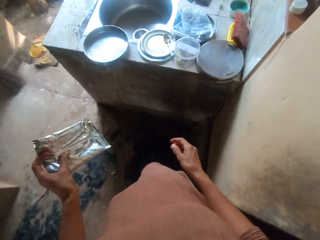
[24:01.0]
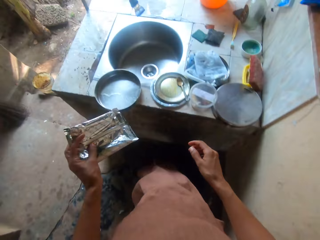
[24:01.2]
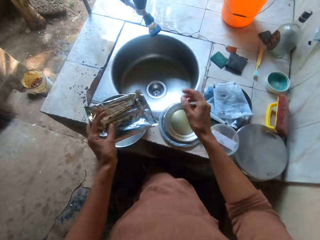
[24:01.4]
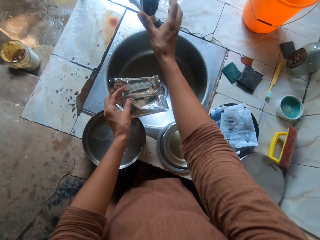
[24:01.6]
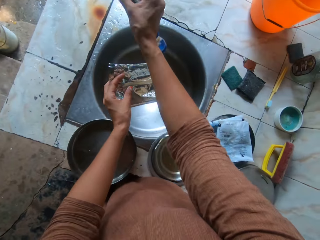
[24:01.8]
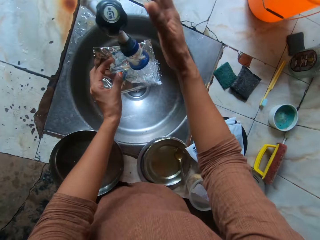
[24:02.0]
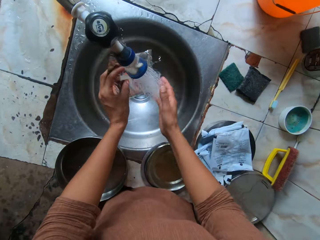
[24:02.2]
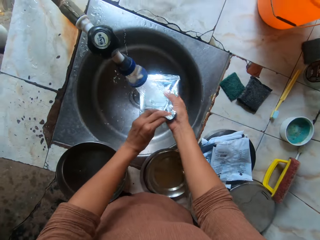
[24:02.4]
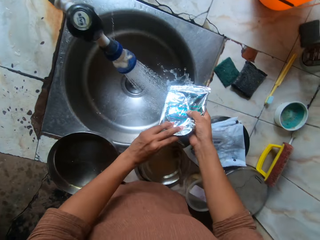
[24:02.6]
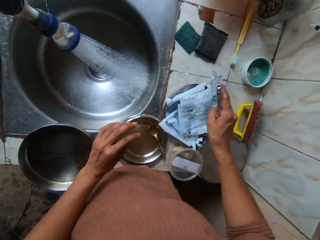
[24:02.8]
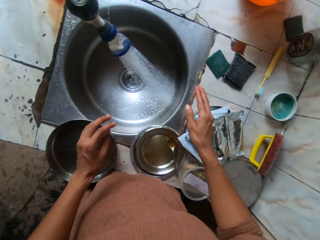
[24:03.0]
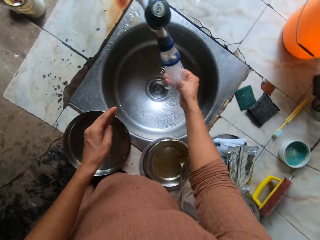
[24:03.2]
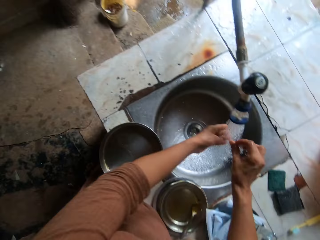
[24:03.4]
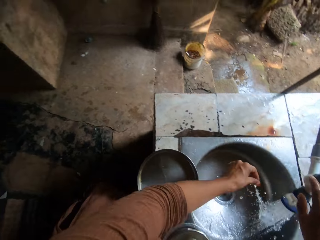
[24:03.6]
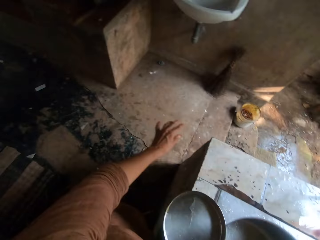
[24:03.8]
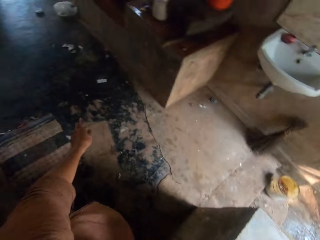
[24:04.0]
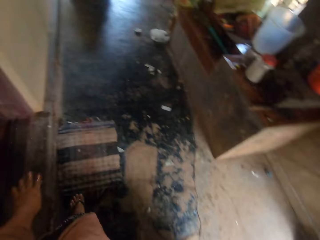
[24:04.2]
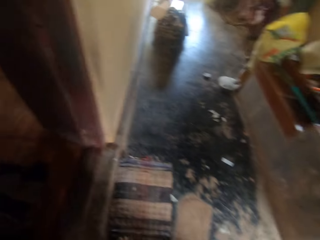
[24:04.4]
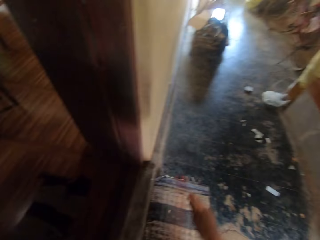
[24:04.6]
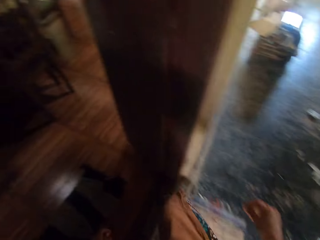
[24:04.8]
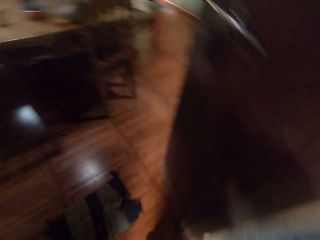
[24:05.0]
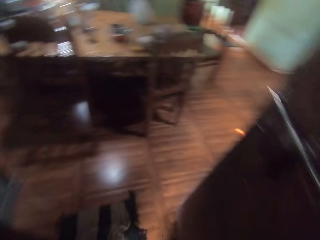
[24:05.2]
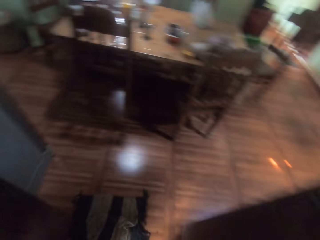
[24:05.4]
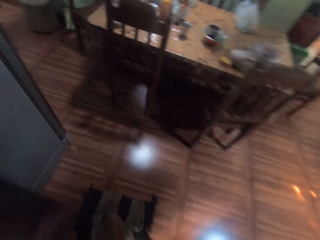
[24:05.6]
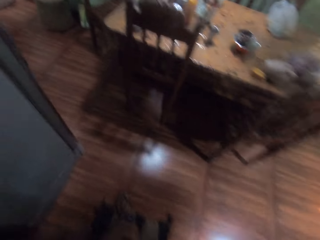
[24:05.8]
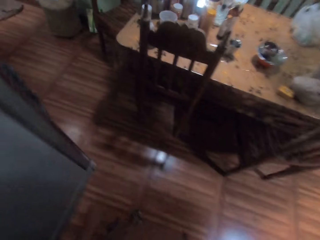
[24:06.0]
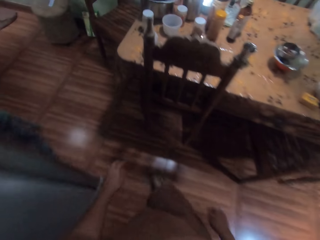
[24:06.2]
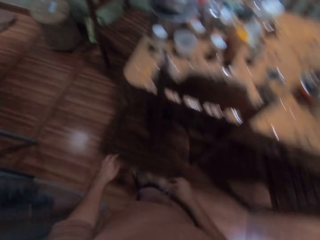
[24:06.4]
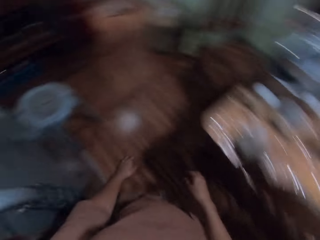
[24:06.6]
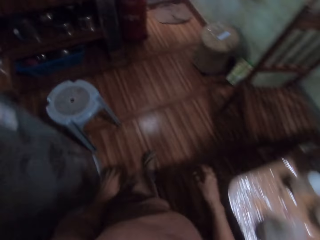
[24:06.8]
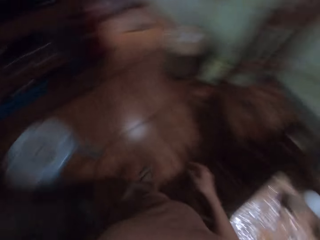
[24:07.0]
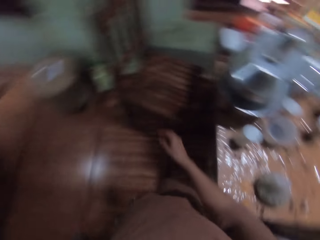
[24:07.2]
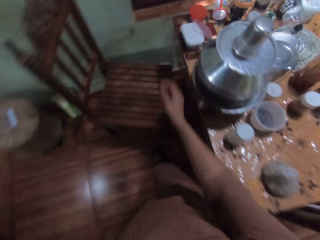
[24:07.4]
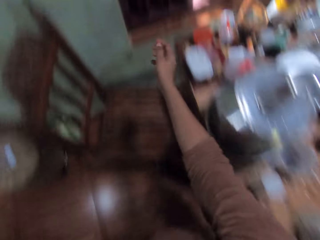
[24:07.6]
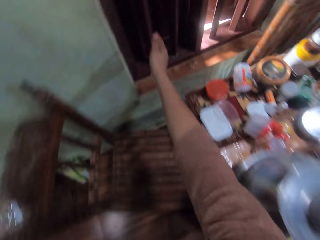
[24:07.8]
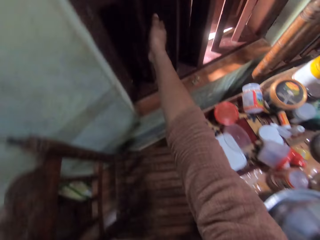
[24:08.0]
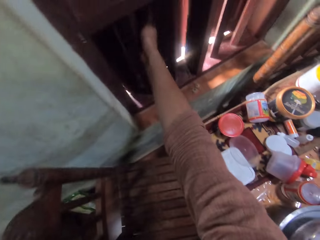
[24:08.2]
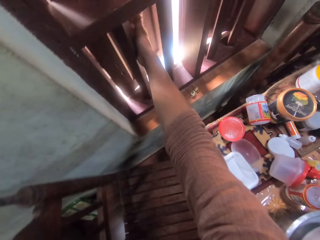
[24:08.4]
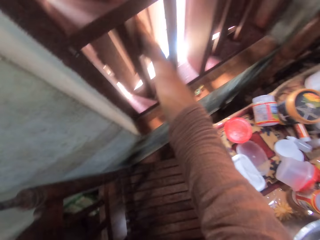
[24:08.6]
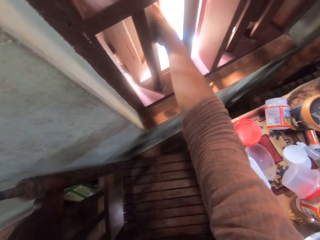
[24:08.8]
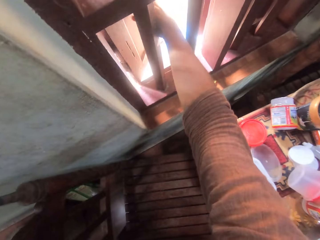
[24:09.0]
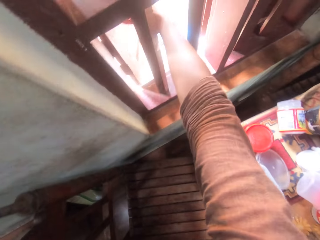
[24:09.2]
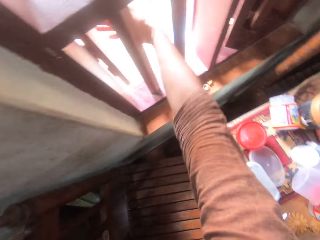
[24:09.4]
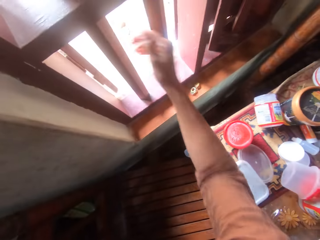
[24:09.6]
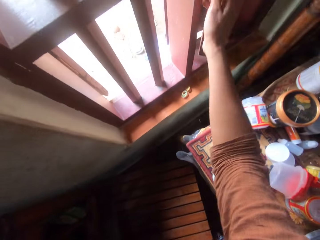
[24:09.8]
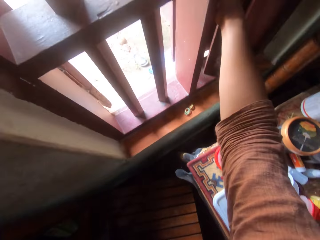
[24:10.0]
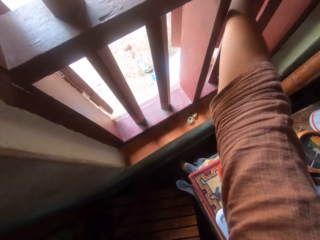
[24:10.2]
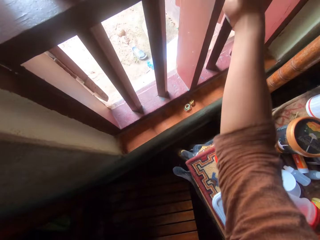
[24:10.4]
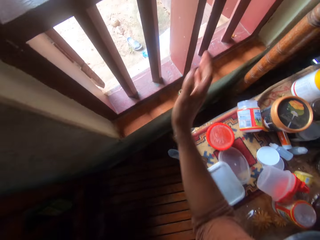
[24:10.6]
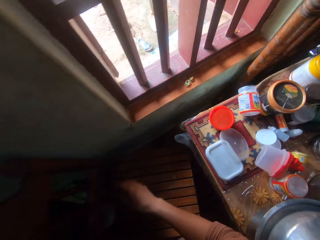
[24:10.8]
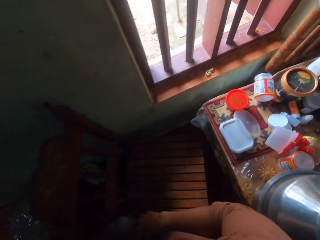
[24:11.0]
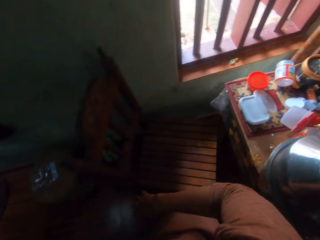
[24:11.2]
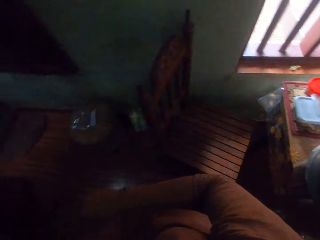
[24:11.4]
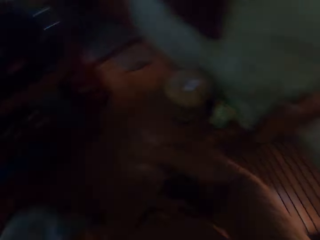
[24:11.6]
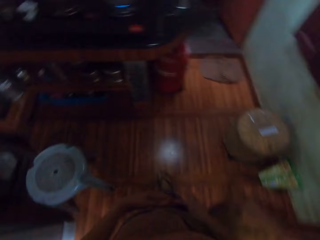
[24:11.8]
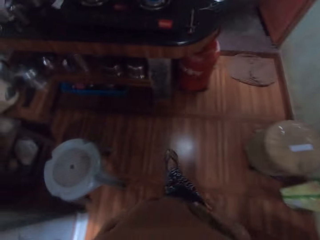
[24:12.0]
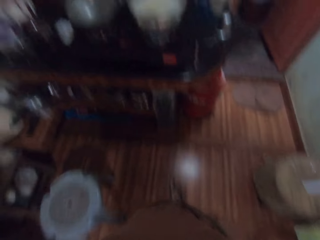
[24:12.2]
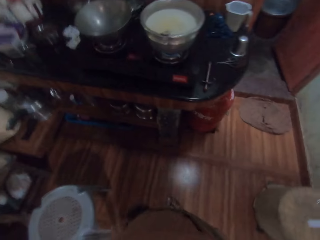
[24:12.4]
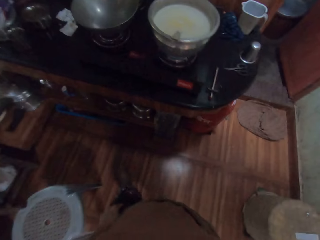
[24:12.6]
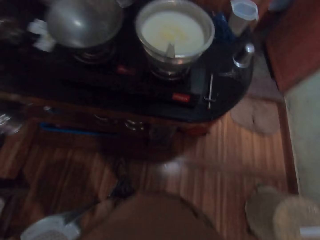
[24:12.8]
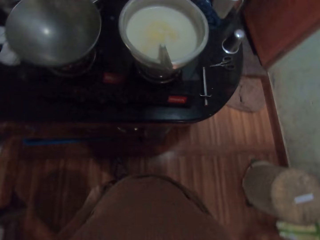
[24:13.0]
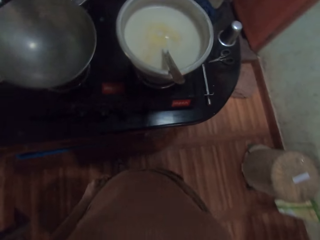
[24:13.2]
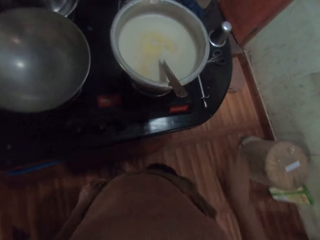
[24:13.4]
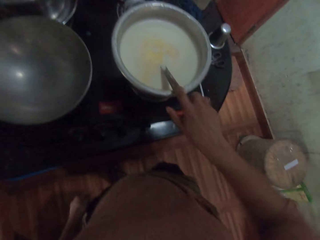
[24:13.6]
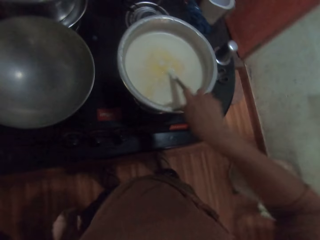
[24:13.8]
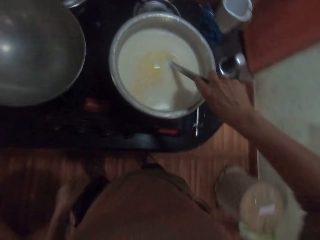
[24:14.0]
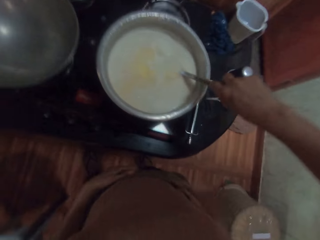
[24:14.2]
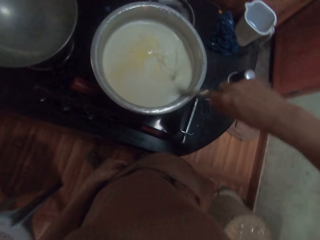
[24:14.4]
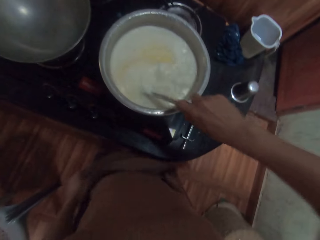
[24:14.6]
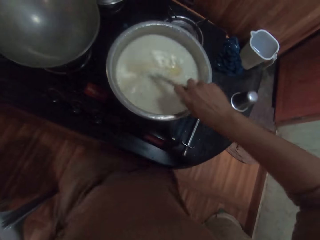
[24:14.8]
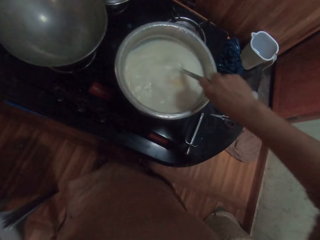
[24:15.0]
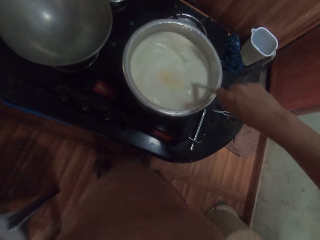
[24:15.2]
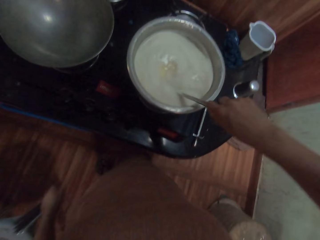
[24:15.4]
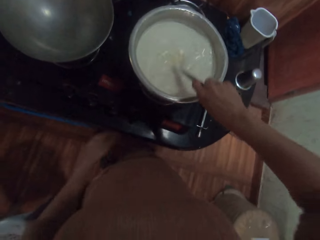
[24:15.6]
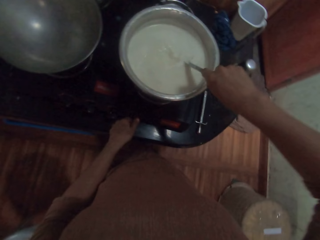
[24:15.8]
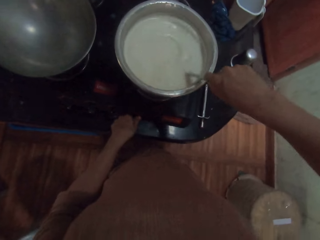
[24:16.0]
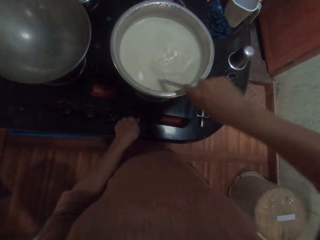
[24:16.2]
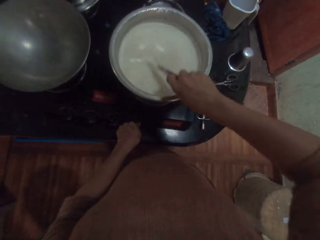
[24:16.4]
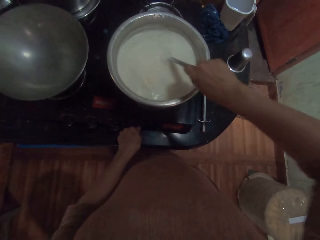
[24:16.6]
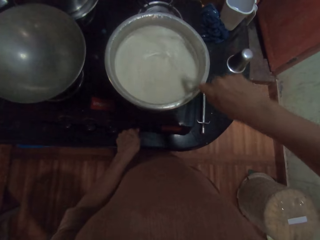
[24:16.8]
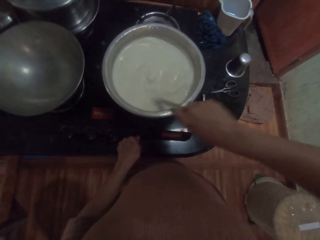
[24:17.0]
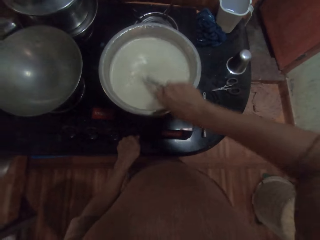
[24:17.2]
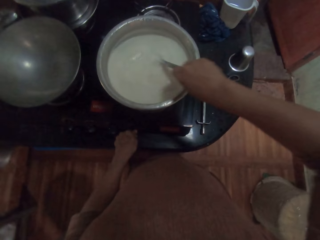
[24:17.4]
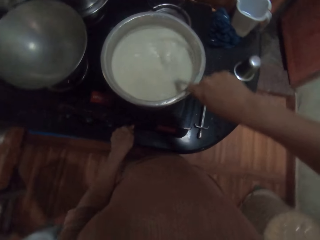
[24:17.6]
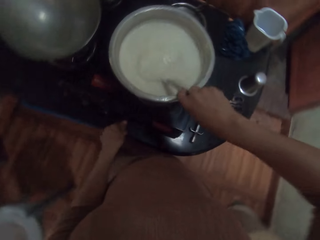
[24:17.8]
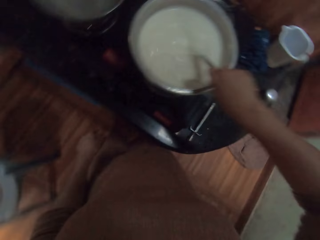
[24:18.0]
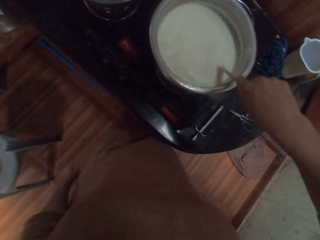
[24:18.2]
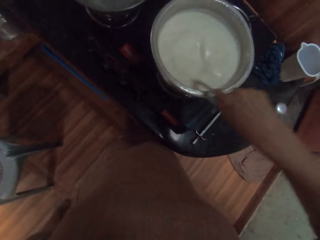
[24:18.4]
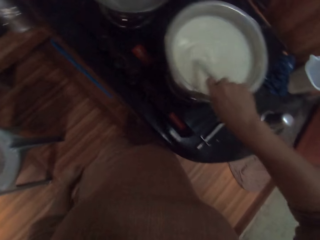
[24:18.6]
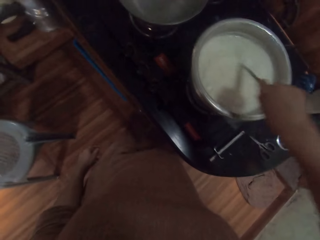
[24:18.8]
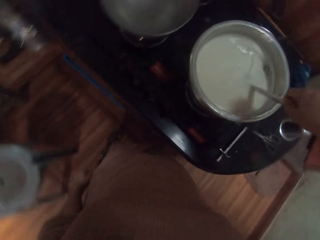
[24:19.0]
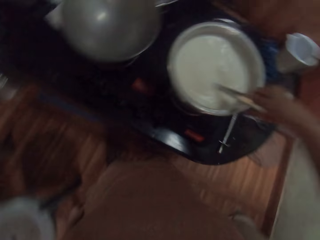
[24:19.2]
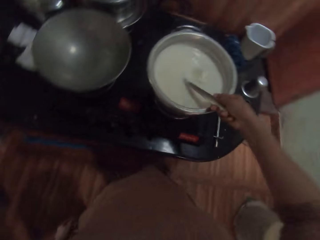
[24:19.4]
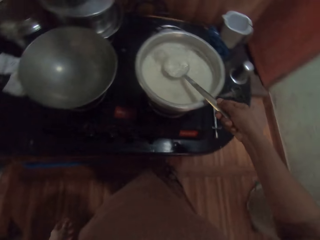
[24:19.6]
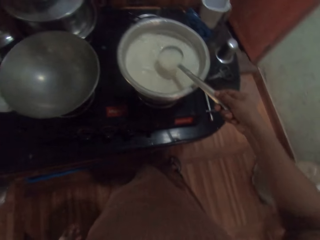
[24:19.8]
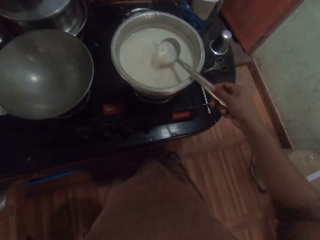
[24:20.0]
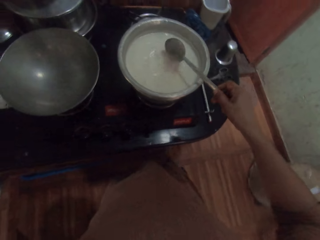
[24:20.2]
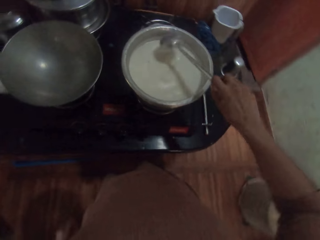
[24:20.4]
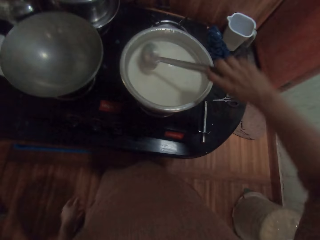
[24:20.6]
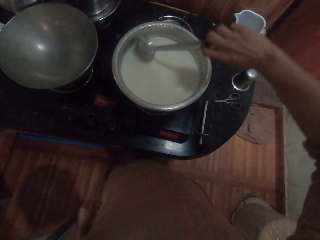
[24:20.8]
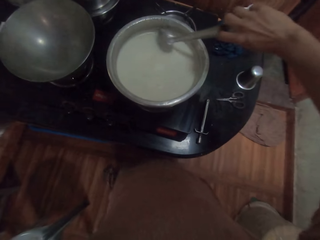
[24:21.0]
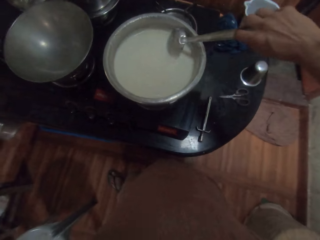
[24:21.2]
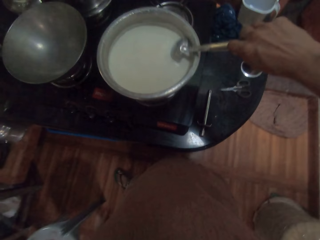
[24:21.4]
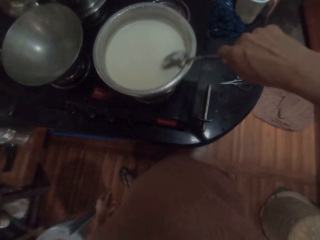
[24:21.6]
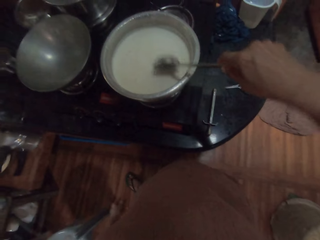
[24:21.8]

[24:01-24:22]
The camera wearer opens a tap with her right hand. She rinses the pack with her left hand. She drops the pack on a kitchen slab with her right hand. She rinses her right hand with water running from the tap. She closes the tap with her right hand. She walks around the house. She opens a window with her right hand. She walks around the house. She holds the serving spoon in the pot with her right hand. She stirs oat milk in the pot with the serving spoon in her right hand. She unfolds a dress. She stirs the milk again. She regulates the heat. She stirs the milk again.
